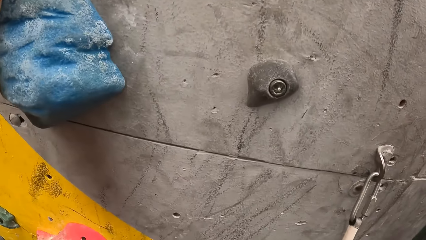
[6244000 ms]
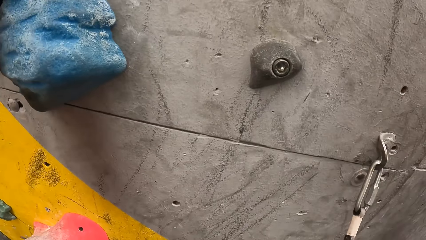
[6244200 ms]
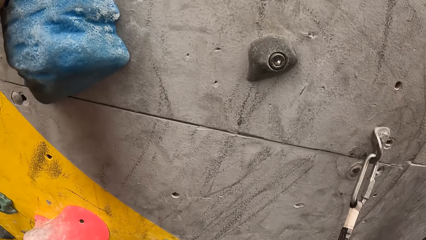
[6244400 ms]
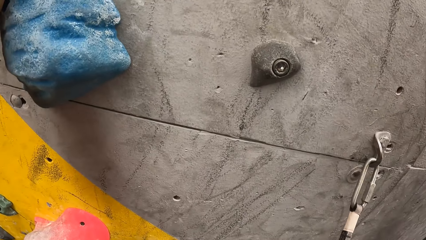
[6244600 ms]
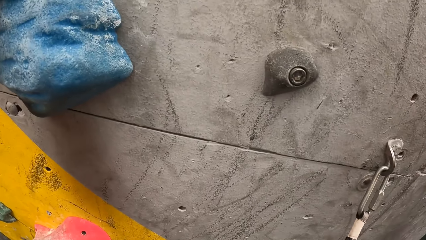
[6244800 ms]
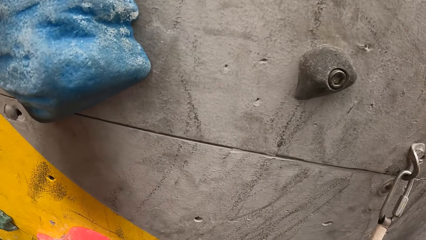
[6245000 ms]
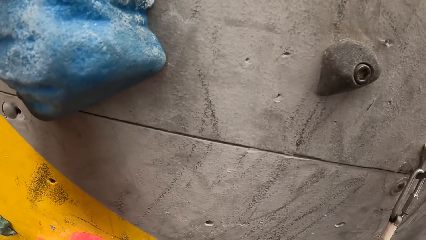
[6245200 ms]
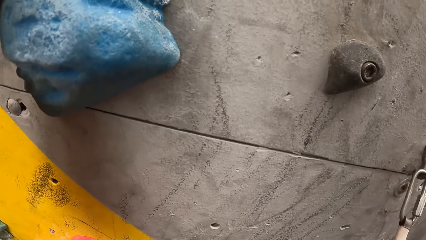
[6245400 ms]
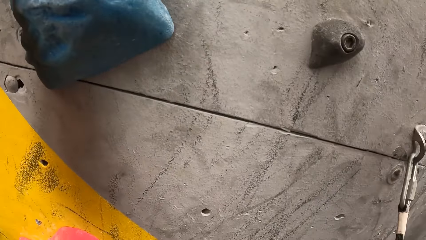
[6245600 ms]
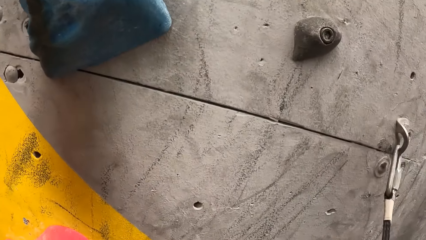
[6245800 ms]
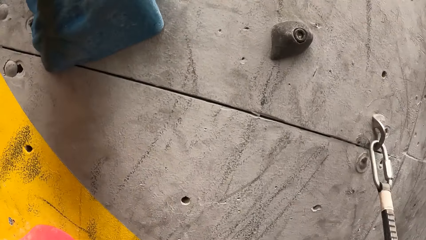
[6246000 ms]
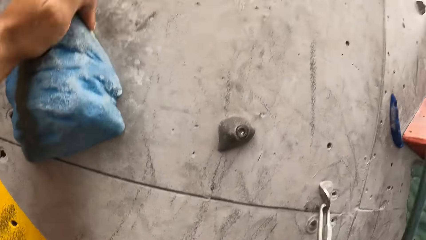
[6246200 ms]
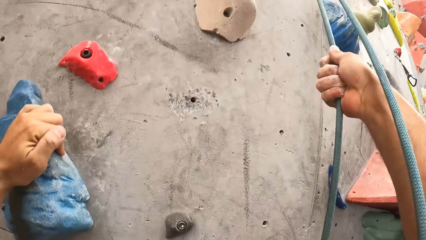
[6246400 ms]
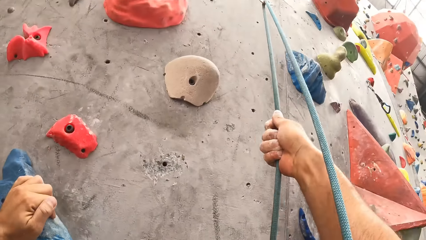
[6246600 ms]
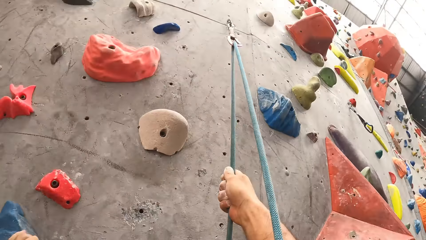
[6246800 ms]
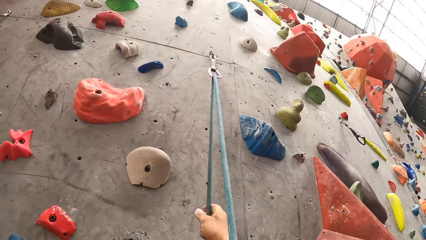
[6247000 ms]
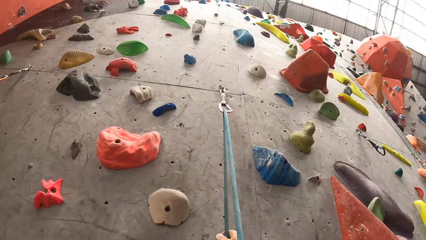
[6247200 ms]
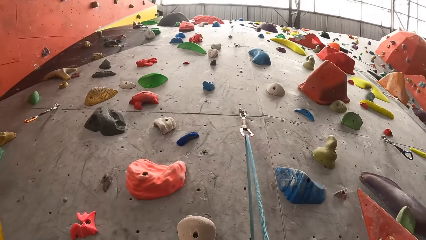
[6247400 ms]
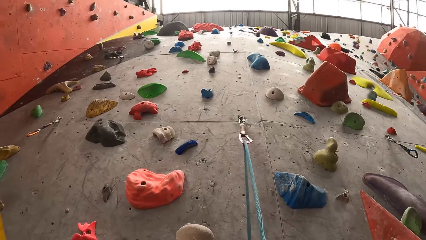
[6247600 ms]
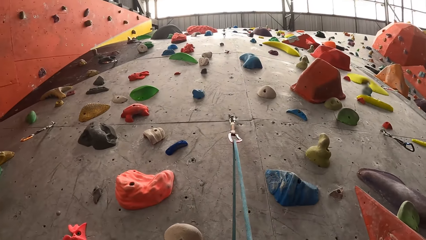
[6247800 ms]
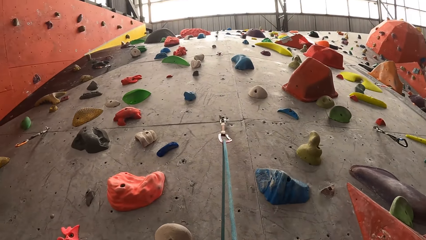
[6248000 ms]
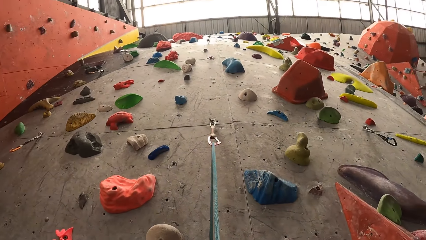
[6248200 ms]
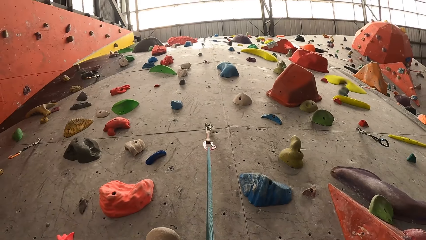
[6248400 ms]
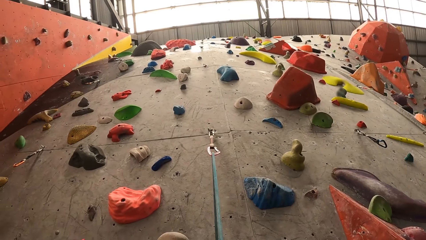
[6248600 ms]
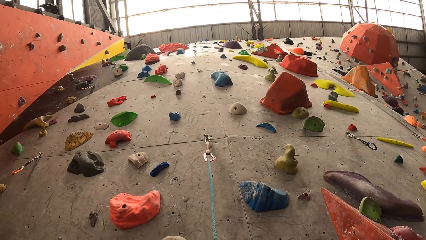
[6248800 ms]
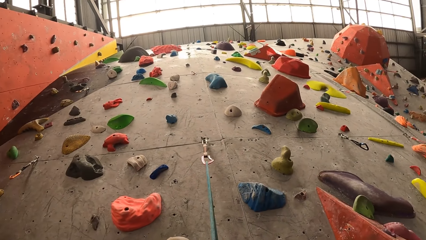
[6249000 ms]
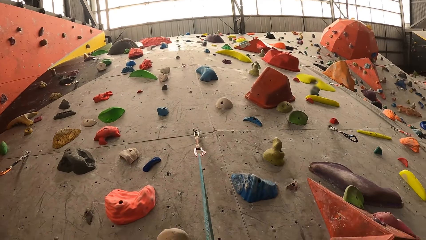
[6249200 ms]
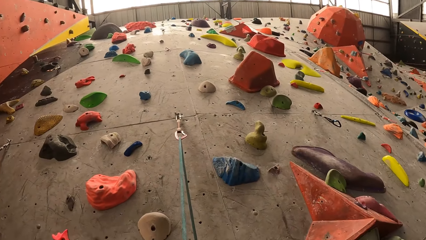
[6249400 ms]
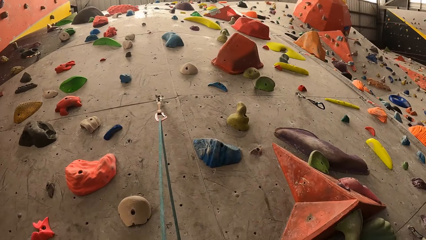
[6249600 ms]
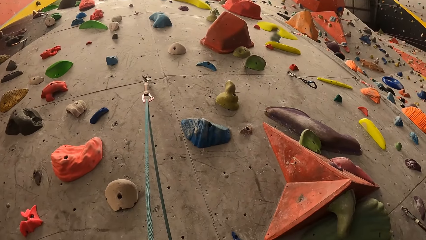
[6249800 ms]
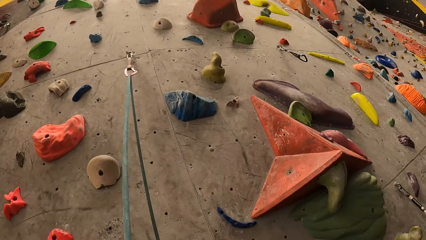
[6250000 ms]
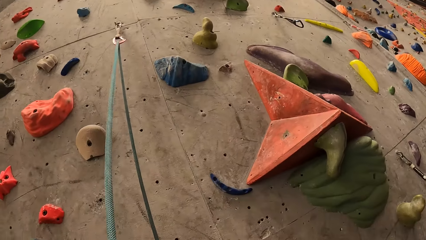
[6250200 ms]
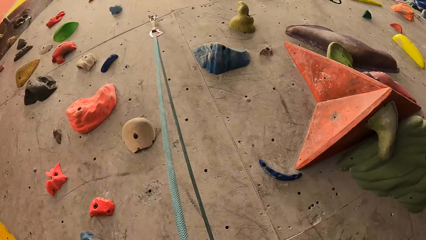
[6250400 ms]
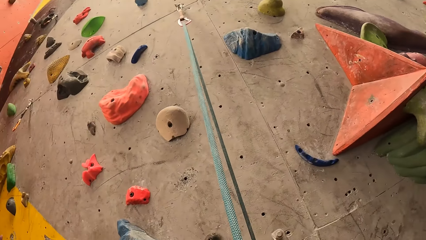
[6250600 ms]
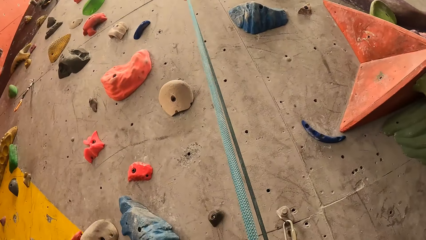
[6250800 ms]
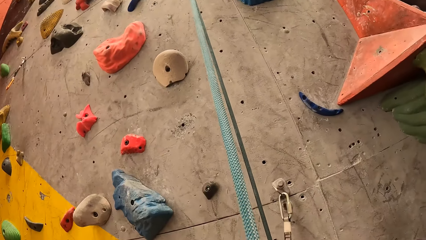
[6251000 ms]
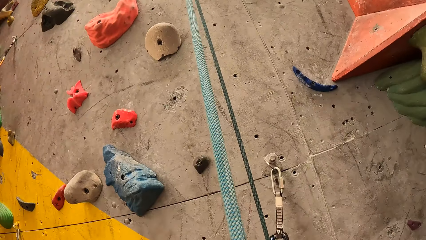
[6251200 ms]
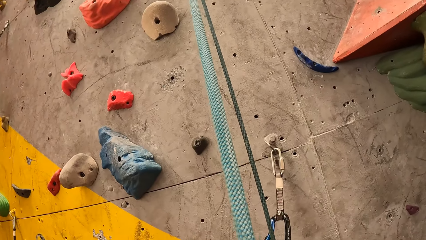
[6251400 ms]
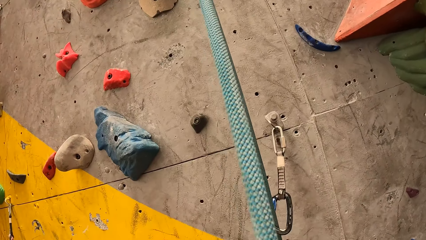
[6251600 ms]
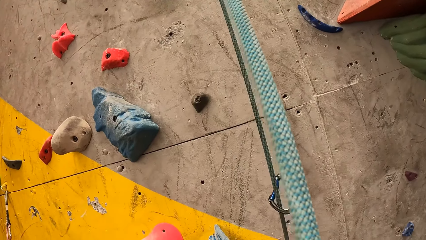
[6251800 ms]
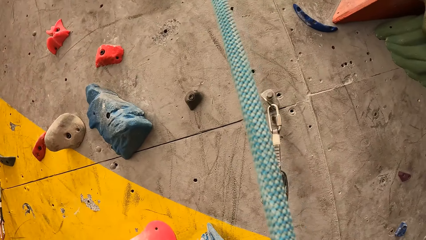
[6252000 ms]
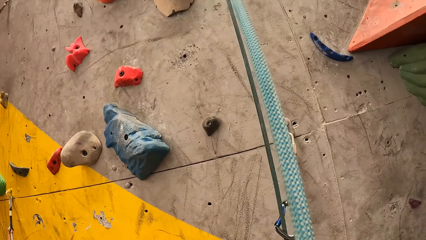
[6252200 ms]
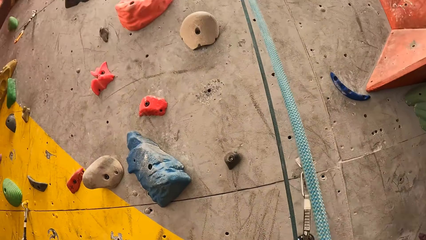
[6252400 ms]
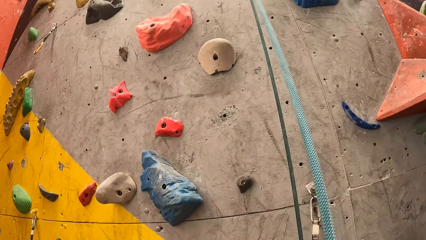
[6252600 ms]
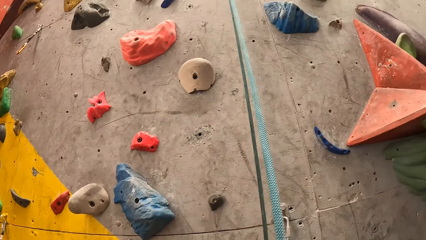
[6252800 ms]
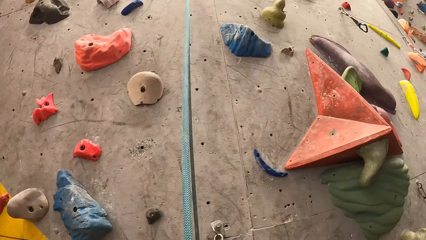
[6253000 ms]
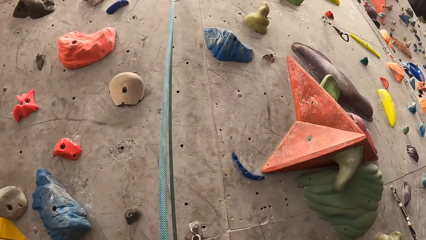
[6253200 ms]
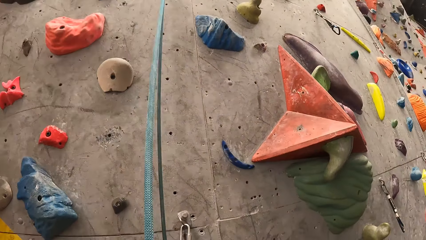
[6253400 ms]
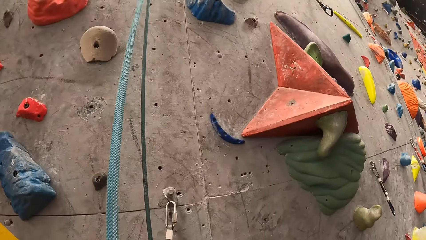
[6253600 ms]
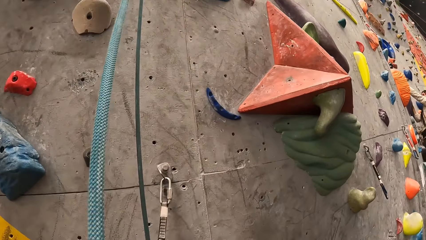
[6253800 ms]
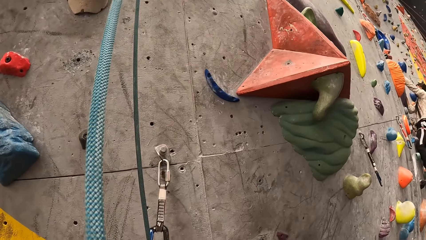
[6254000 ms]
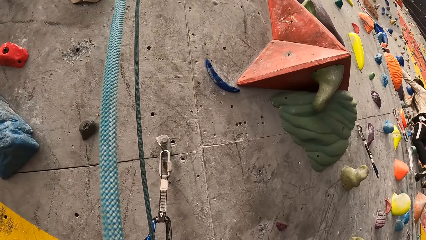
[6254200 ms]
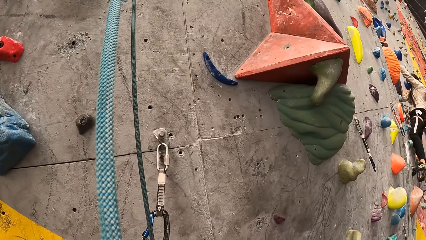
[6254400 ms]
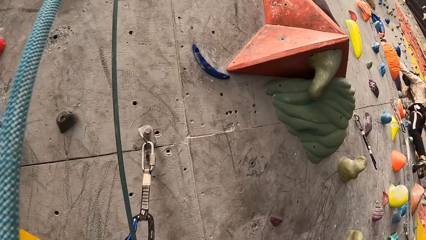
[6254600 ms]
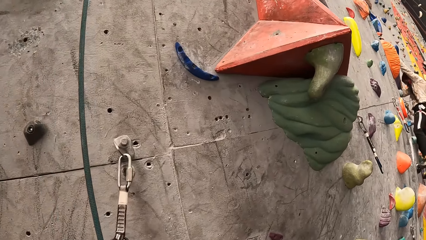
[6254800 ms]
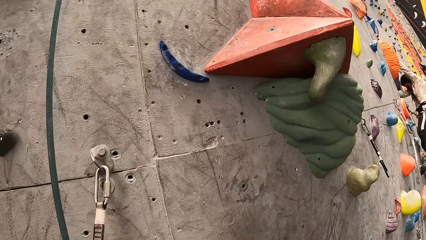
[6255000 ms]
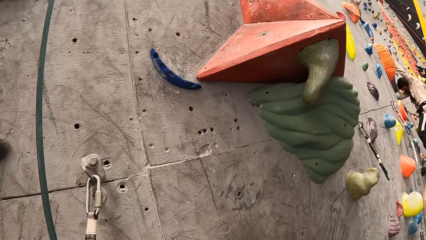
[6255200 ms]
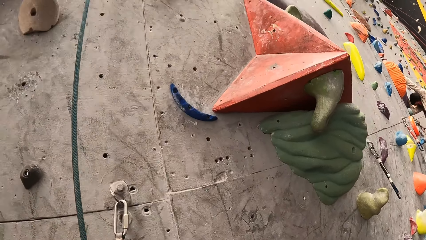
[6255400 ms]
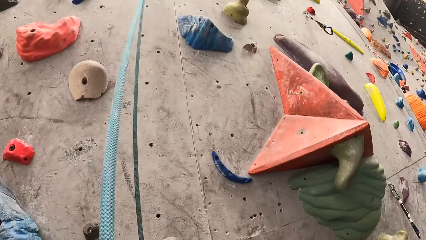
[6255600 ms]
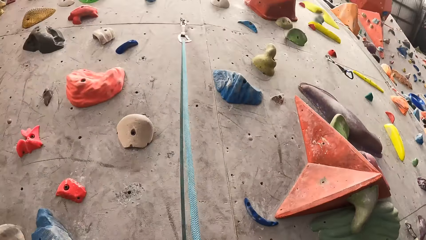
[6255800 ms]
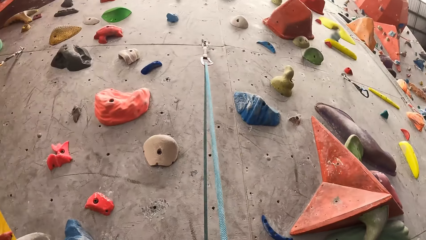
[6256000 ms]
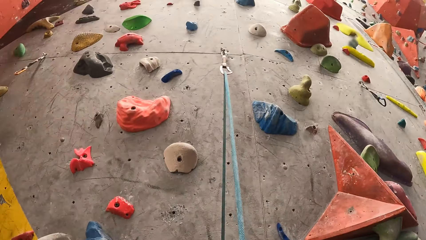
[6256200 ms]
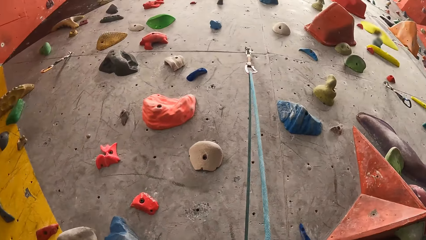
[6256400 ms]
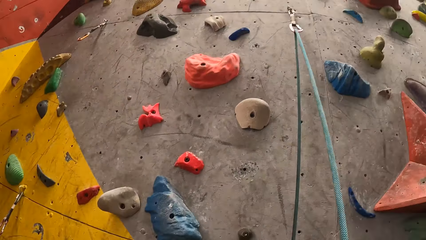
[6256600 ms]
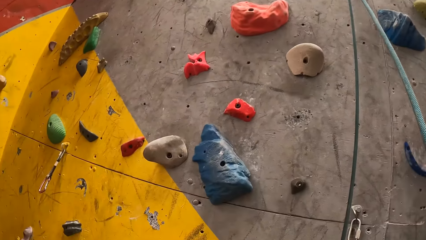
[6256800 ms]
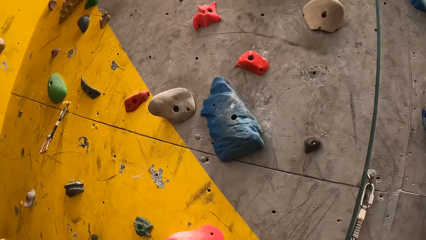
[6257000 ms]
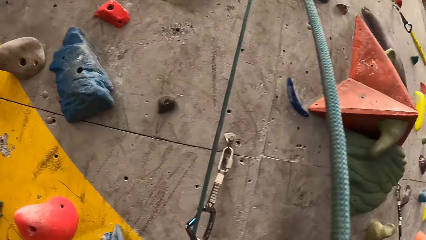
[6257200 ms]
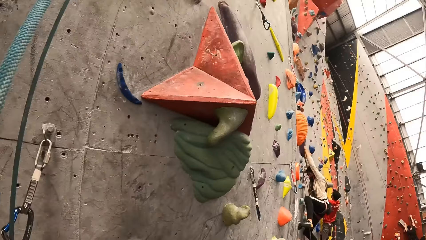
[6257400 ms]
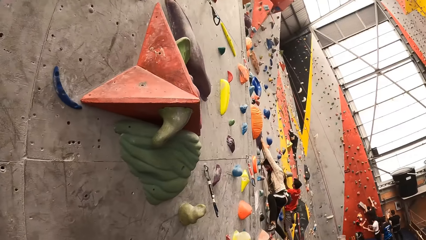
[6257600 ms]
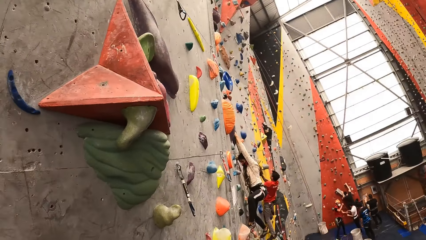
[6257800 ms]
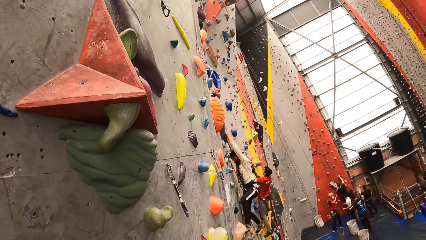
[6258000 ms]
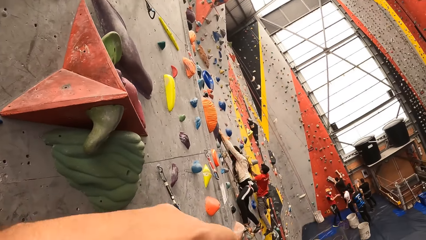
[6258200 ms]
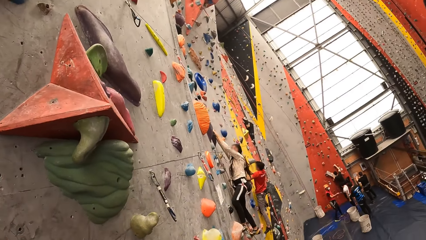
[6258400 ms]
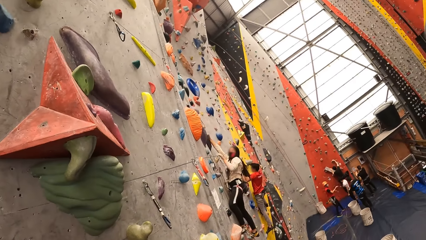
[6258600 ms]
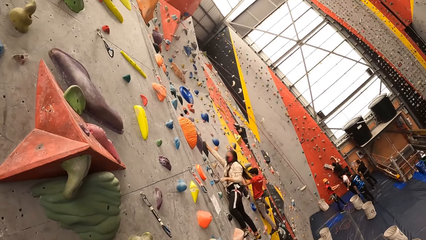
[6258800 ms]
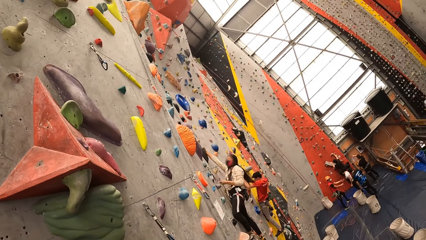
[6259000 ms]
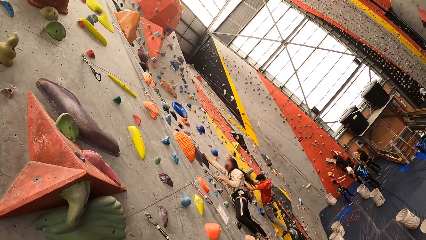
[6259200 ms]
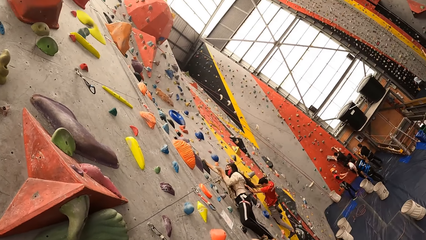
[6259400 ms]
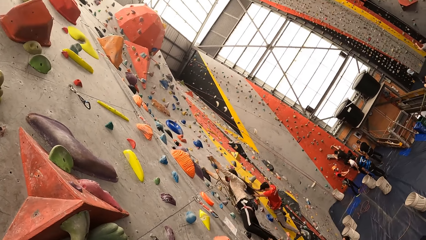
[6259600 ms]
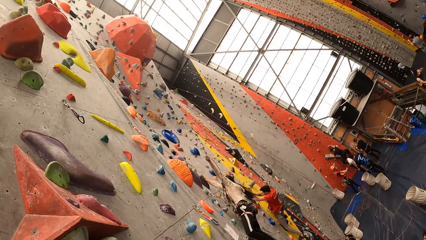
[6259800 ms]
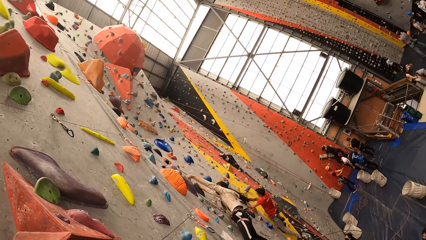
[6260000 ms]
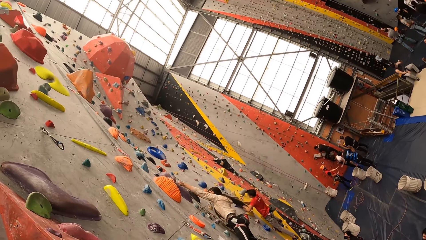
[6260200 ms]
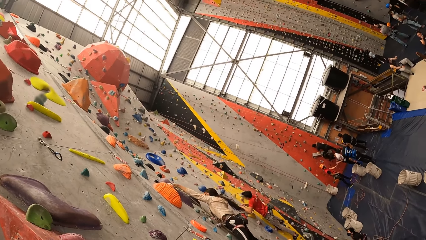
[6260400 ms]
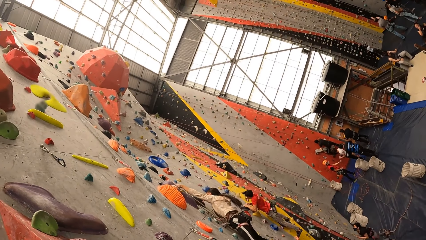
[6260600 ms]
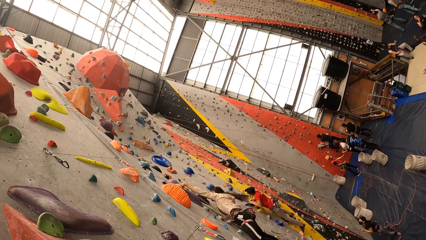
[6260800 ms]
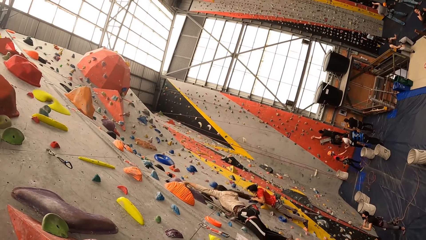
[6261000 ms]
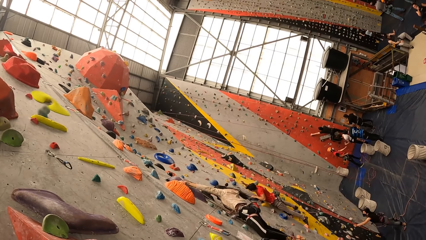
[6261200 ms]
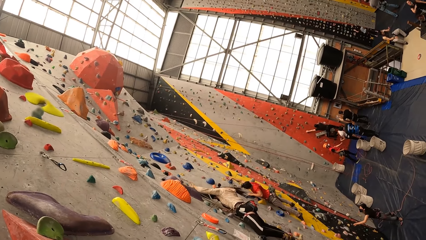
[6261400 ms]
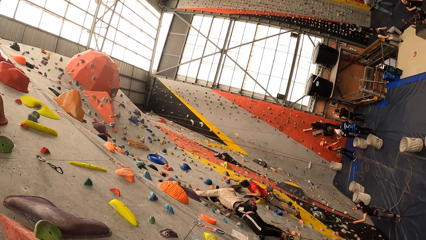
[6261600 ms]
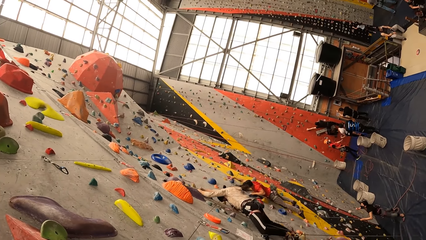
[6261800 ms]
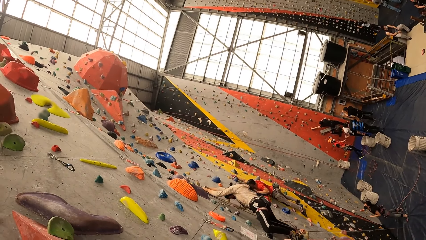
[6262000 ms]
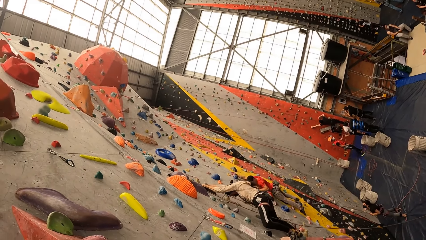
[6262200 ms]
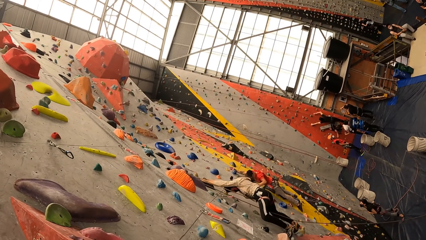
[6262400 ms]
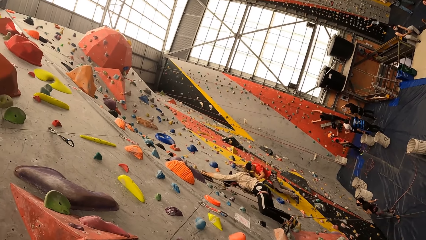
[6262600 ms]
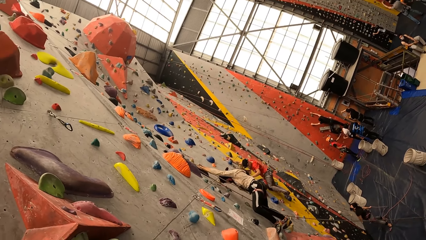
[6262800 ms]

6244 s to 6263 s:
The camera wearer looks at the wall. They lift up the hand. A woman climbs the wall.
